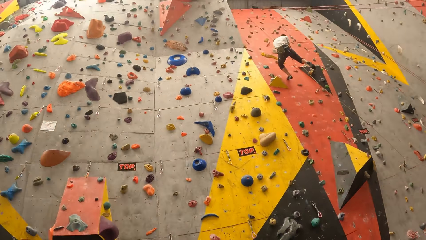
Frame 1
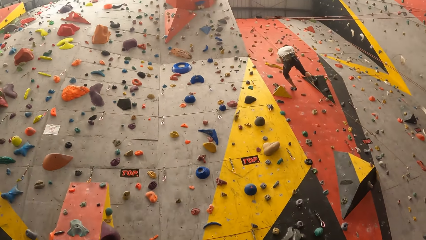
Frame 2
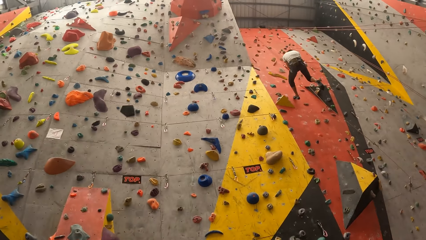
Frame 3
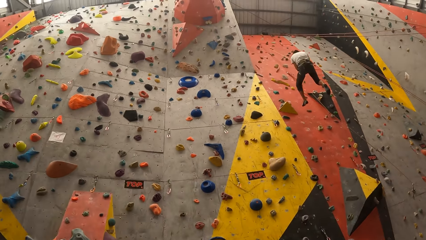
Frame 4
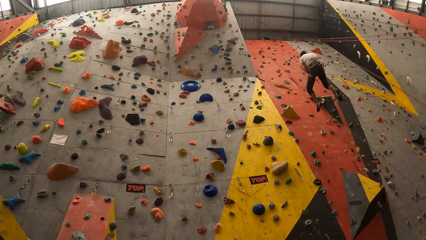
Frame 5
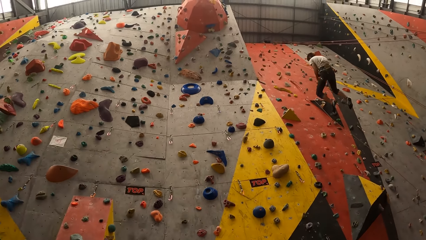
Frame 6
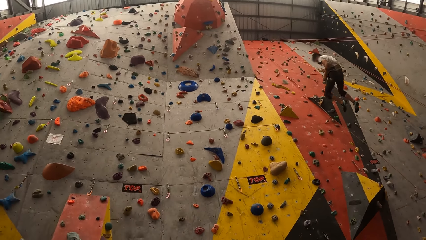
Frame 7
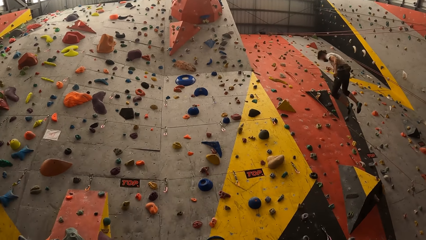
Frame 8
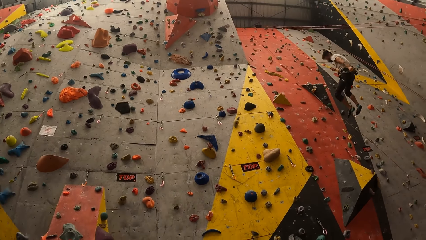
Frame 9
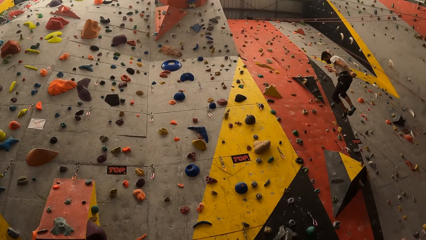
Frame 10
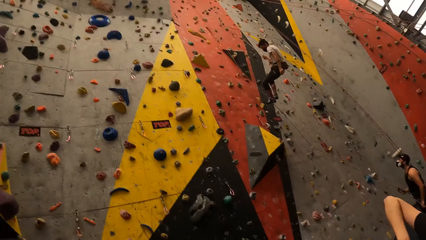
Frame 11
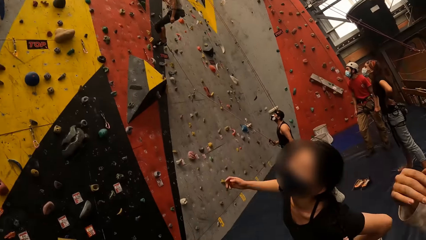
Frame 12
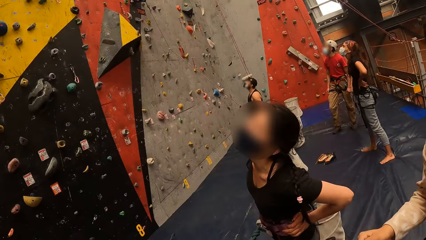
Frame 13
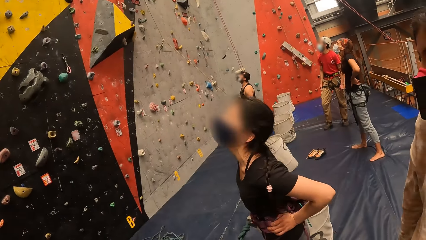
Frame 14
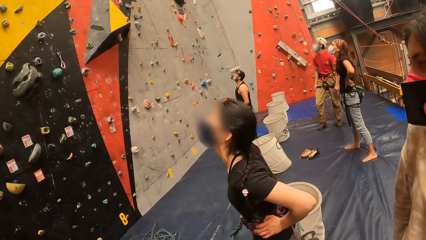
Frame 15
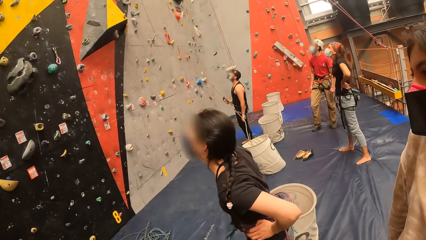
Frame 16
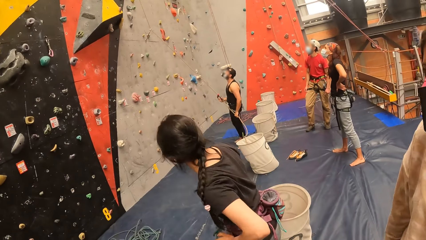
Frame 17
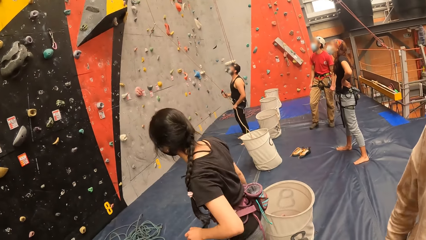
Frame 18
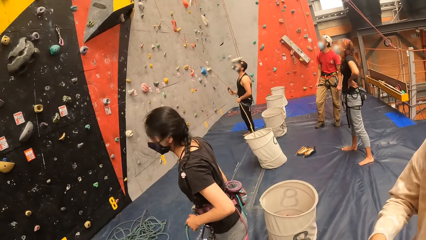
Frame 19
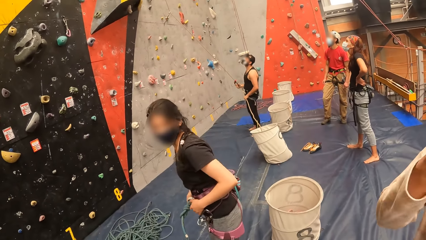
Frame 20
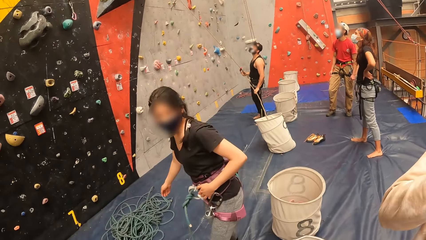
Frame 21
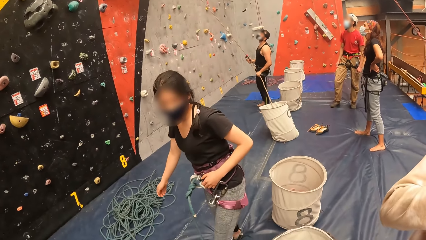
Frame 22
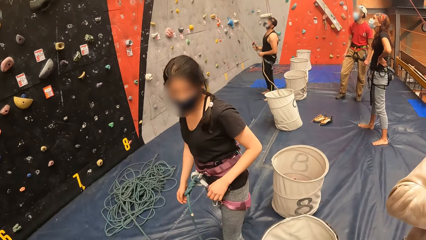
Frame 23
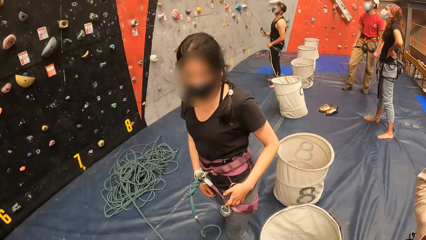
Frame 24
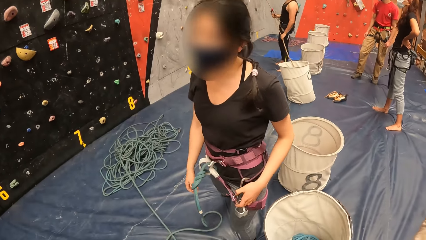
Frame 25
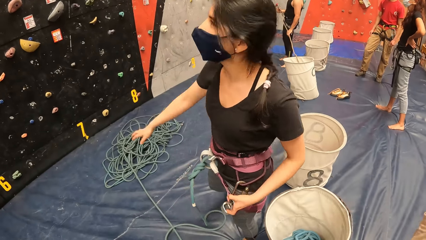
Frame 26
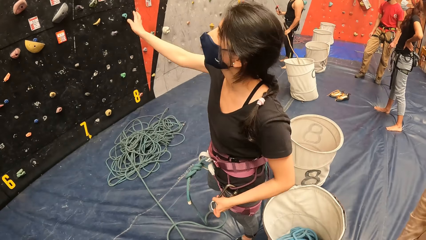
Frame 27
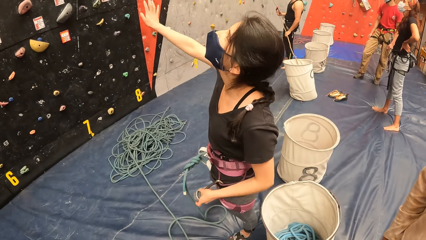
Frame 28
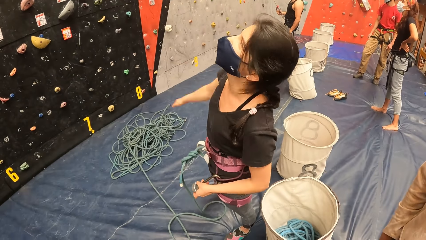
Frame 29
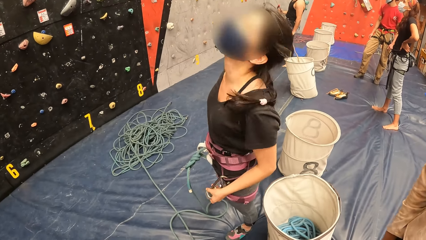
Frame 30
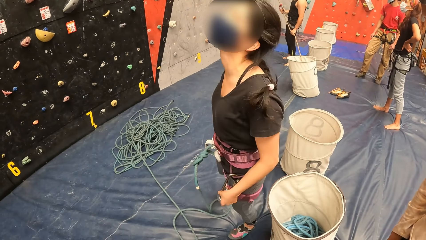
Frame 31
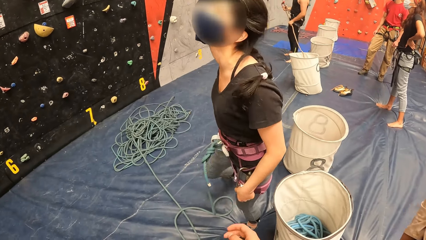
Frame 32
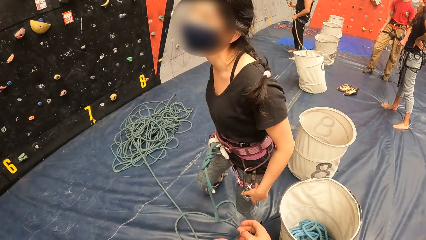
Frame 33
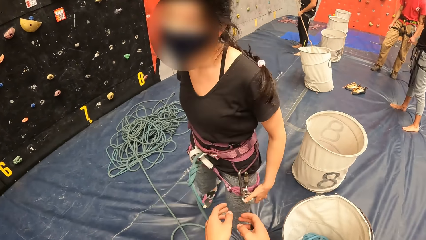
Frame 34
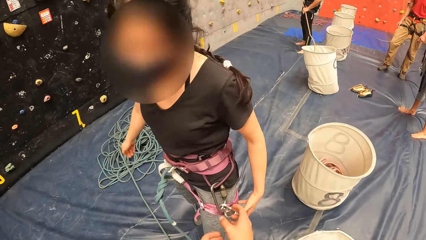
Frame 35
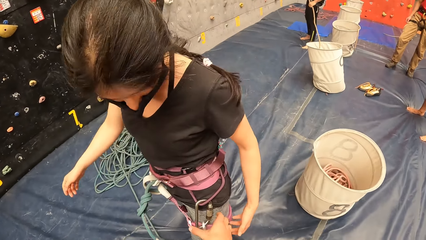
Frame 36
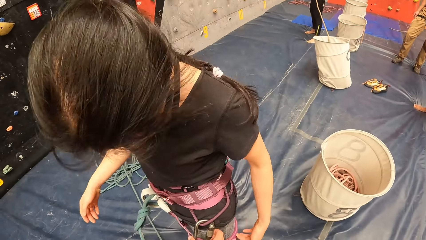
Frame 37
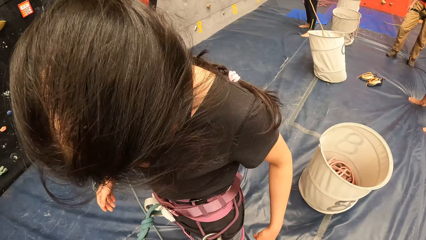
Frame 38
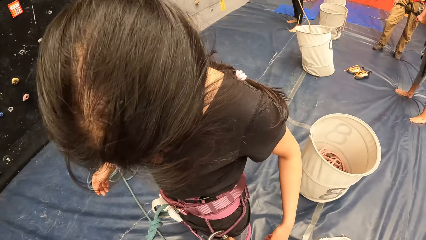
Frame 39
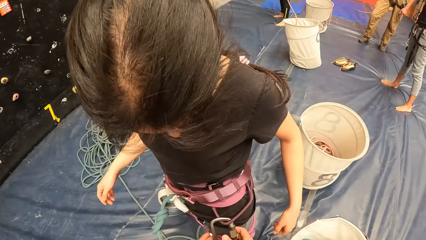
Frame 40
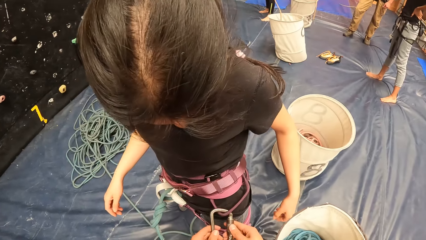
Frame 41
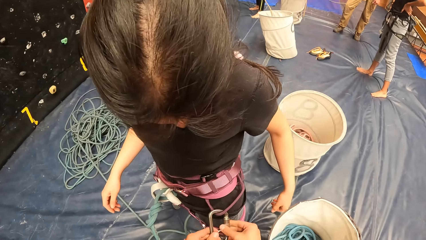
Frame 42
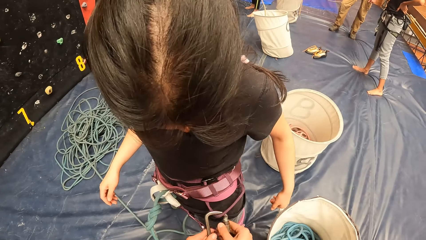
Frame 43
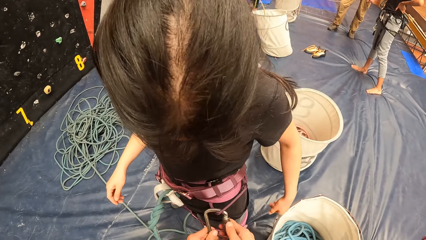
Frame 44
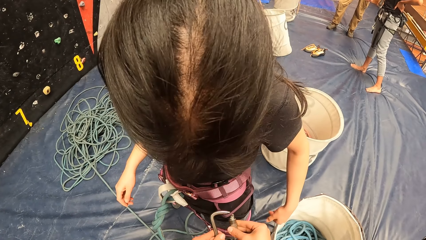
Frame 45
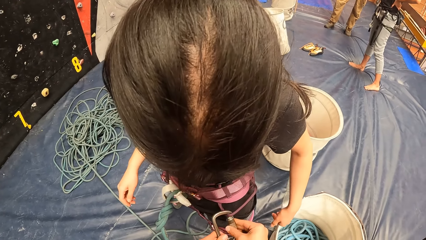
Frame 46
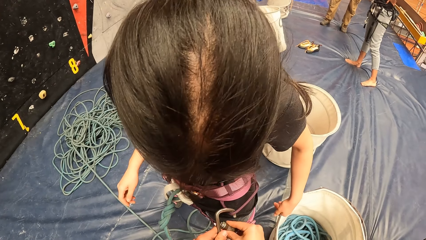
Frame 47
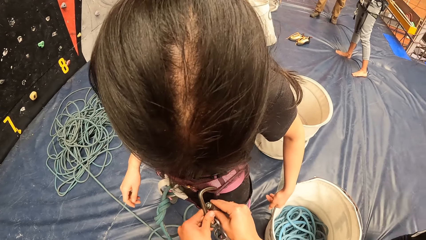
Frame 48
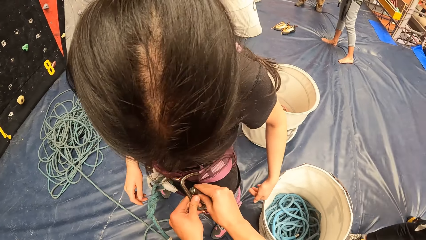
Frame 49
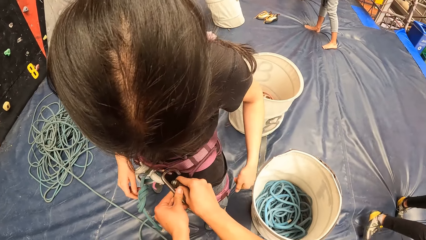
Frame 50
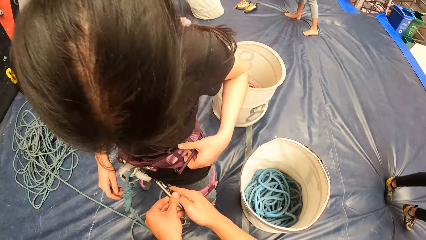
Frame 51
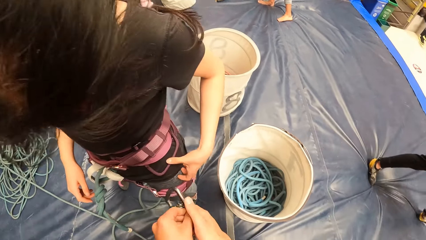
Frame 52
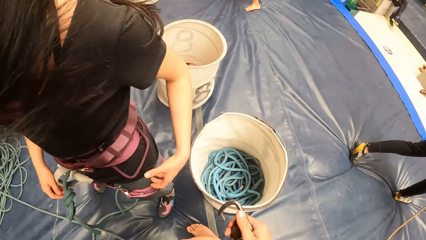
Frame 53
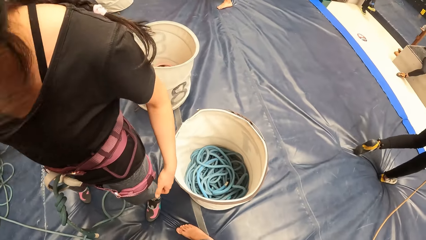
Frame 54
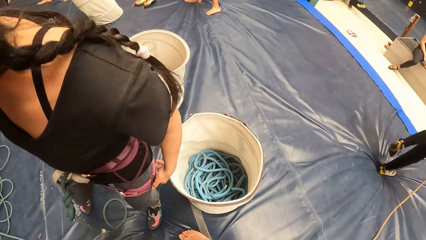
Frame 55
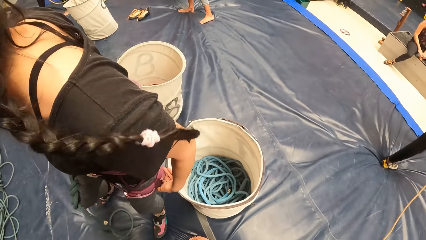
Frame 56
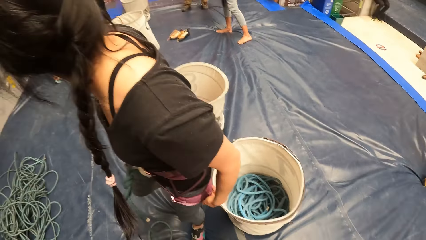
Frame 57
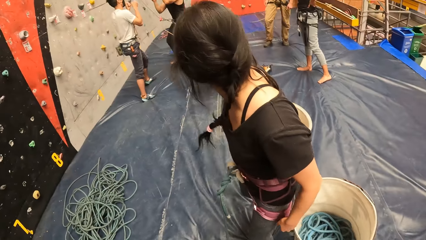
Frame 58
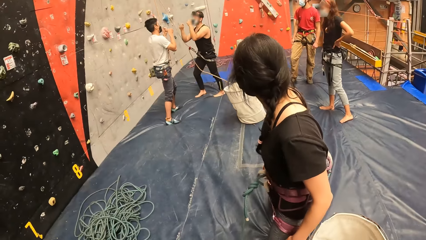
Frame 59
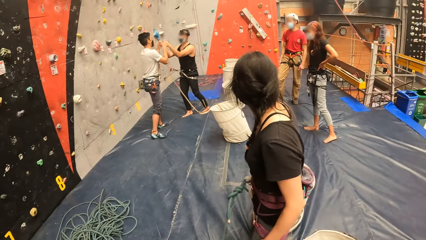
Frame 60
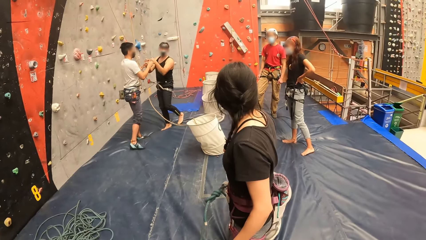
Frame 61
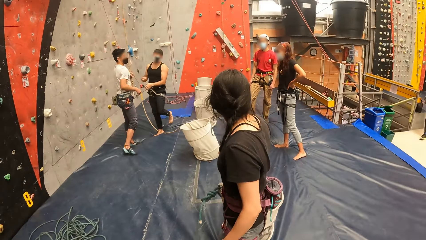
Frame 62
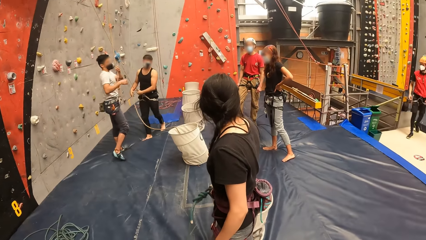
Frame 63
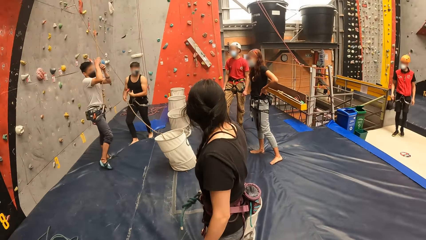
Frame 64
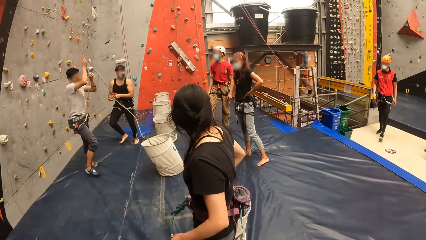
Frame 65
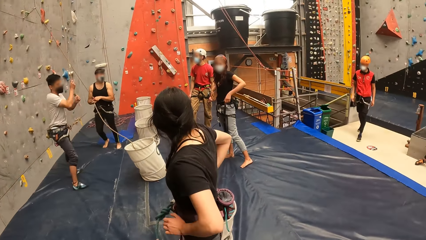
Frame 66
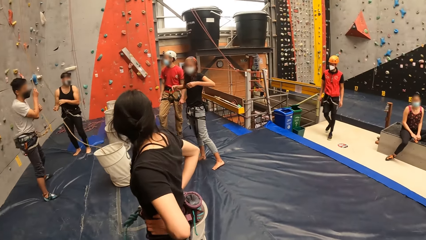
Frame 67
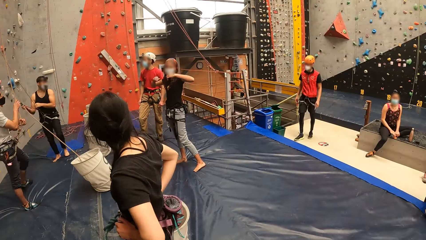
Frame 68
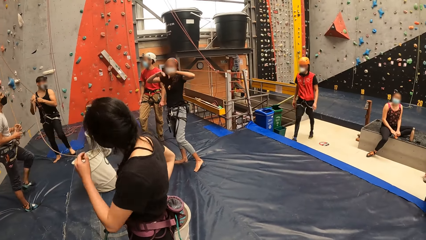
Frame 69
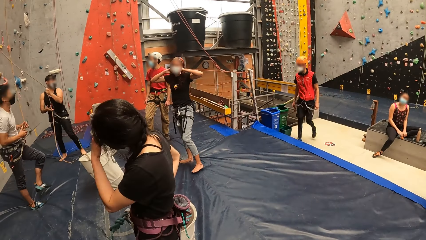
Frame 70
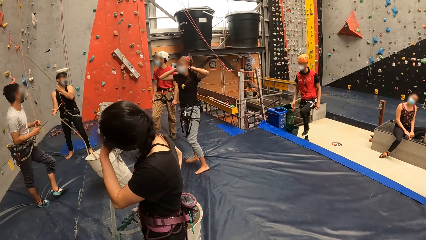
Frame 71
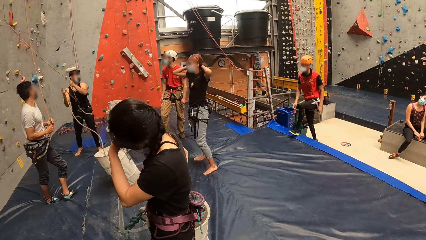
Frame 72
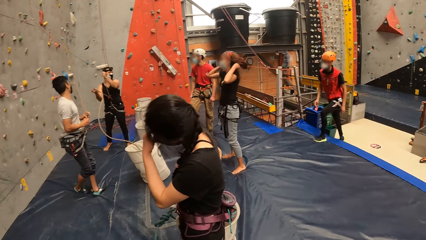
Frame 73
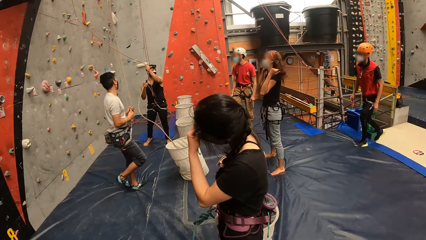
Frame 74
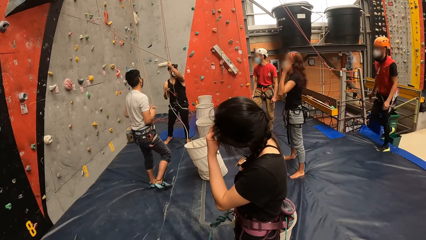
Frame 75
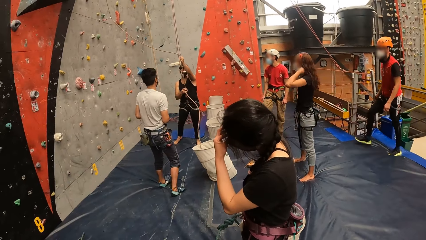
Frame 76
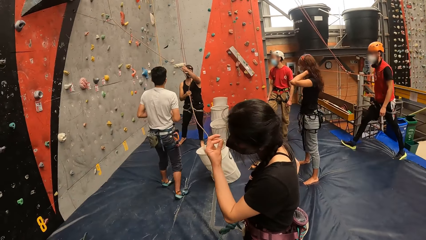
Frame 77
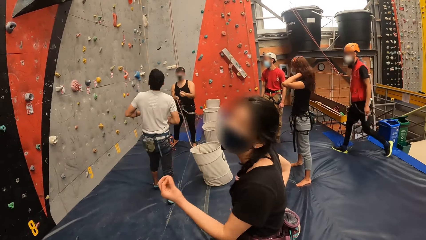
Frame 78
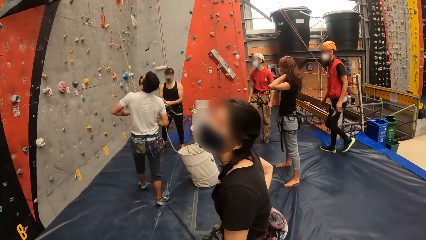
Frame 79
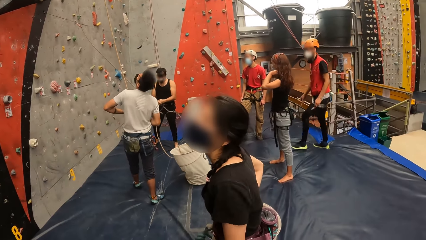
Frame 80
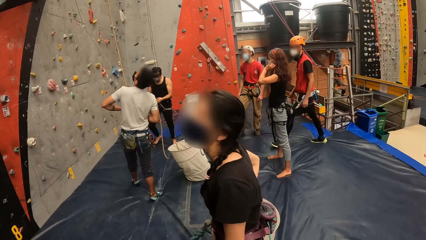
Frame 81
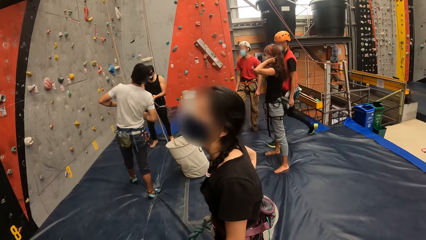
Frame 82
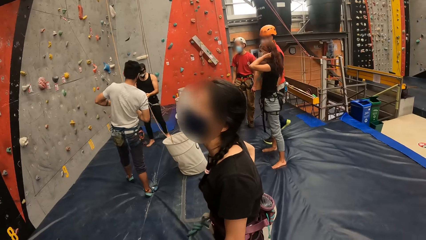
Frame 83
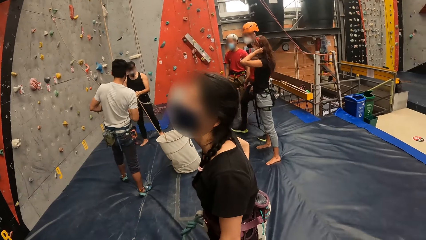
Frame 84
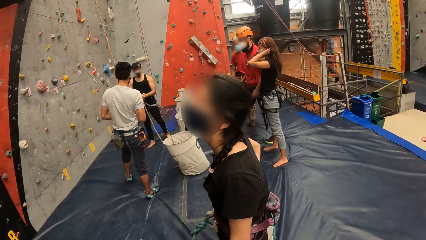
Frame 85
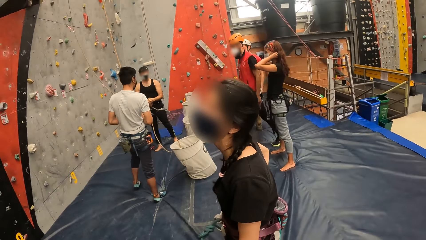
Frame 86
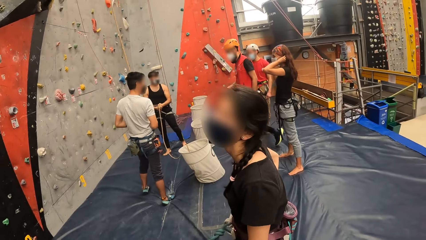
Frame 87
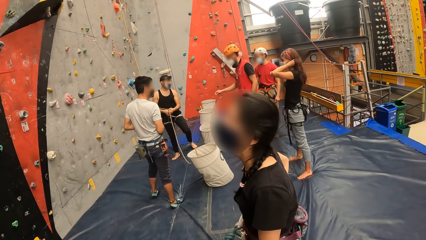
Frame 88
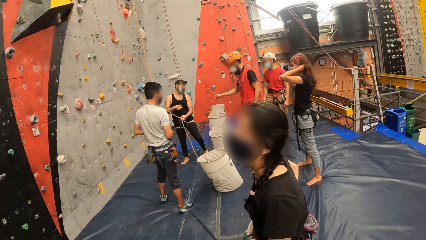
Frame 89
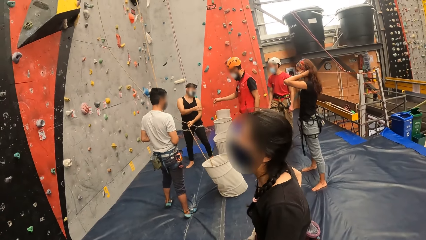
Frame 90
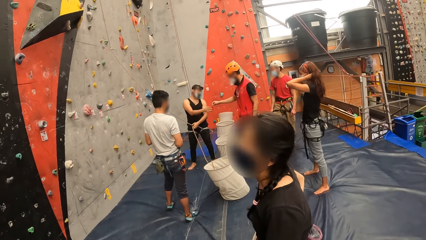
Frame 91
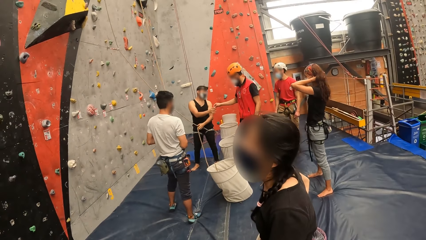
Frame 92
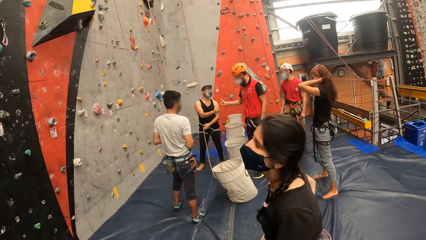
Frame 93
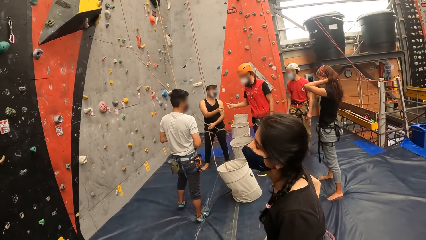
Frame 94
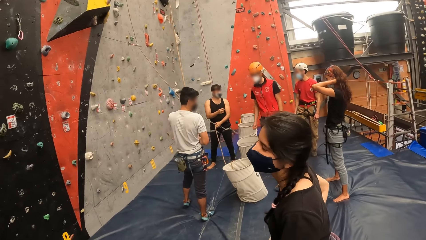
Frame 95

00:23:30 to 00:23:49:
The camera wearer looks at the bouldering wall. They look at a woman. The woman moves. The woman moves the hand. The camera wearer removes the woman's bouldering rope. The woman looks around. The camera wearer looks at the woman. The woman puts hands on the waist. The woman touches the face. The camera wearer looks at the woman. The woman nods her head.
